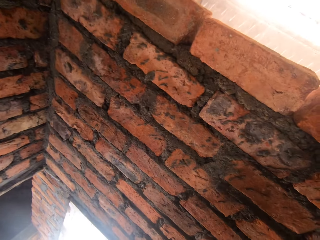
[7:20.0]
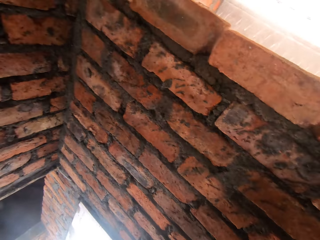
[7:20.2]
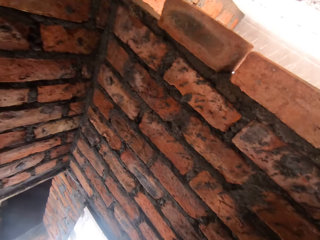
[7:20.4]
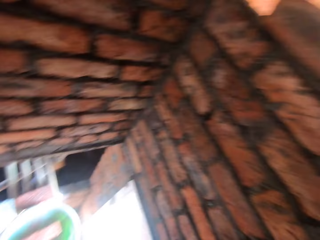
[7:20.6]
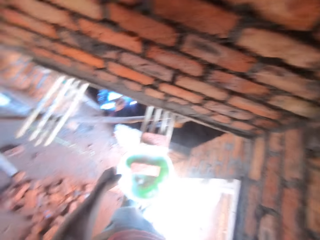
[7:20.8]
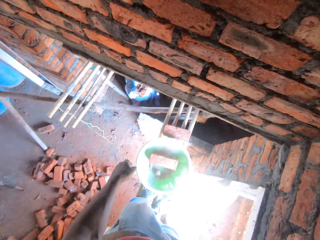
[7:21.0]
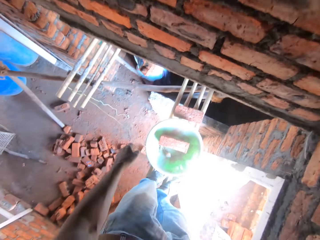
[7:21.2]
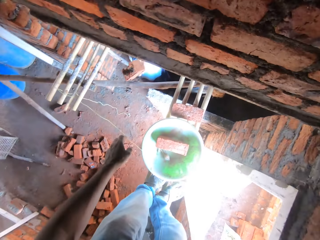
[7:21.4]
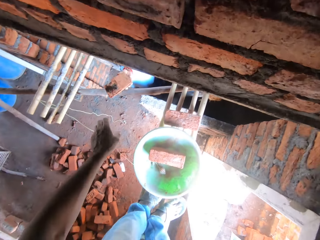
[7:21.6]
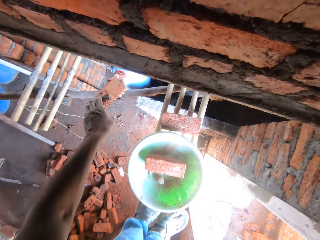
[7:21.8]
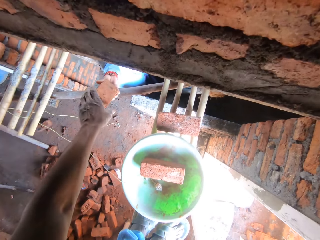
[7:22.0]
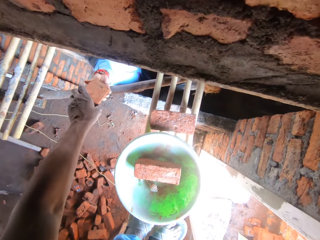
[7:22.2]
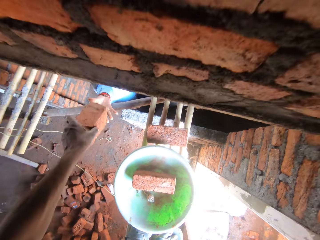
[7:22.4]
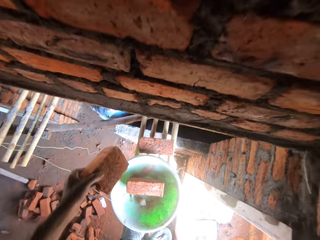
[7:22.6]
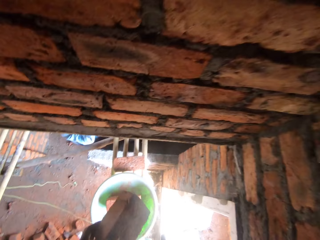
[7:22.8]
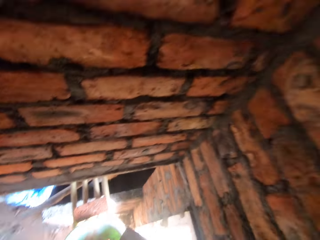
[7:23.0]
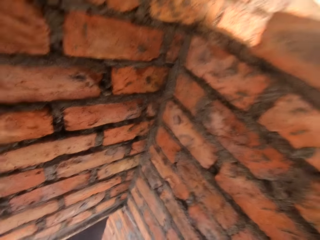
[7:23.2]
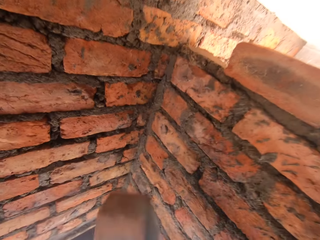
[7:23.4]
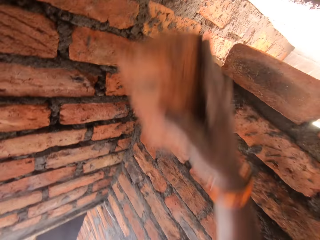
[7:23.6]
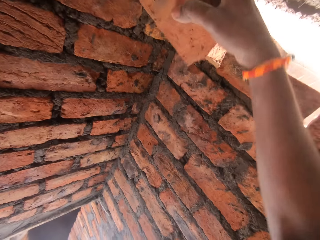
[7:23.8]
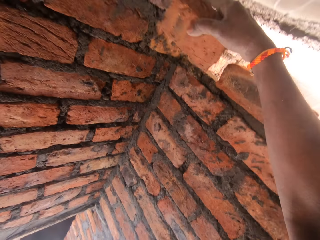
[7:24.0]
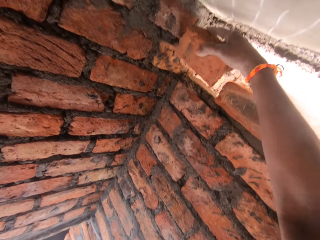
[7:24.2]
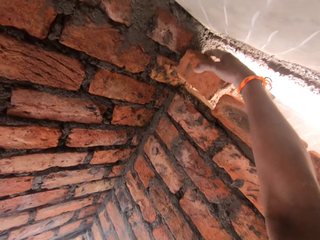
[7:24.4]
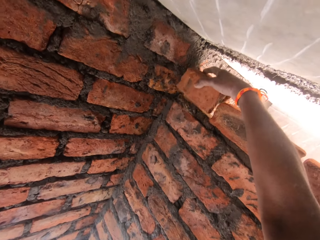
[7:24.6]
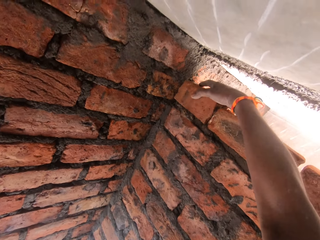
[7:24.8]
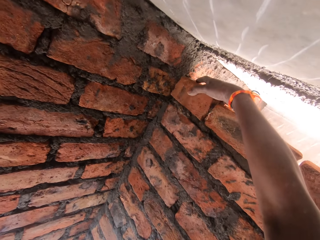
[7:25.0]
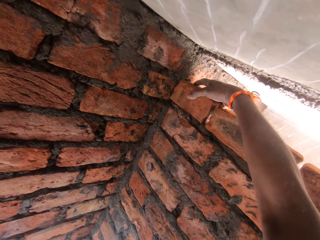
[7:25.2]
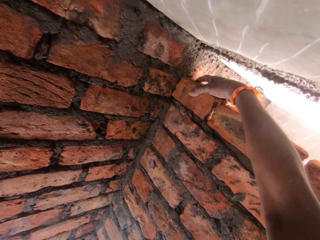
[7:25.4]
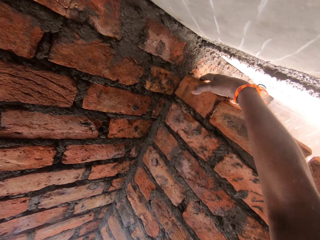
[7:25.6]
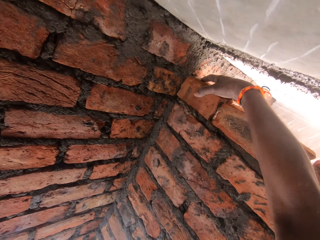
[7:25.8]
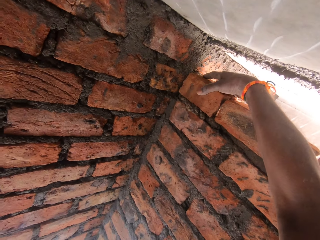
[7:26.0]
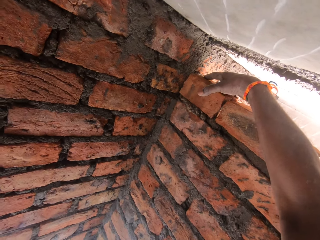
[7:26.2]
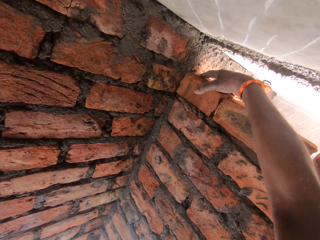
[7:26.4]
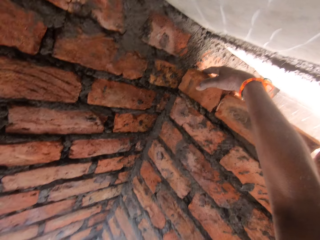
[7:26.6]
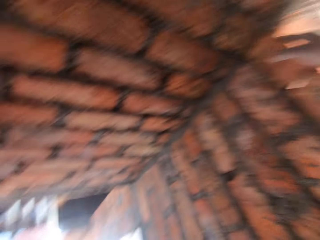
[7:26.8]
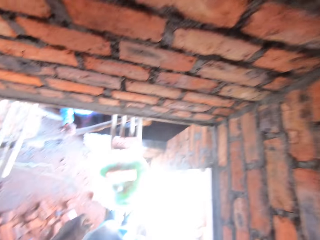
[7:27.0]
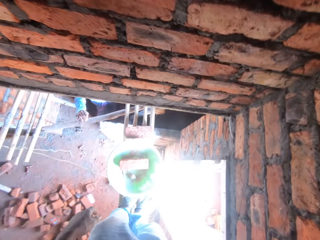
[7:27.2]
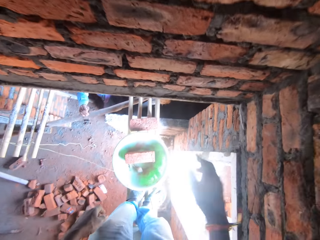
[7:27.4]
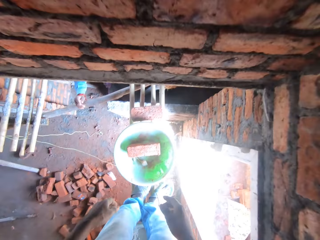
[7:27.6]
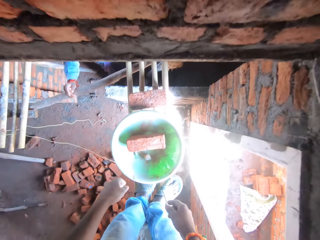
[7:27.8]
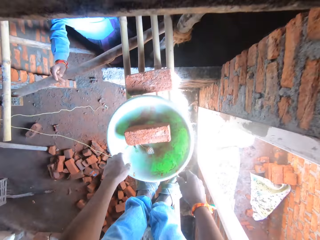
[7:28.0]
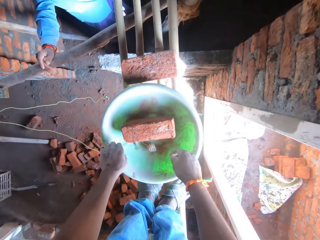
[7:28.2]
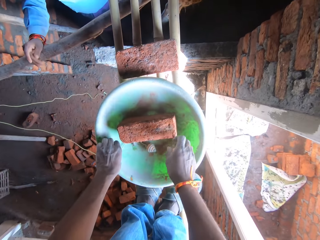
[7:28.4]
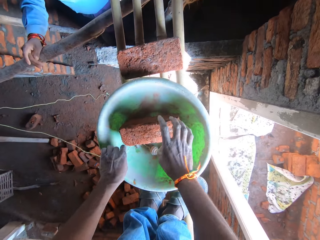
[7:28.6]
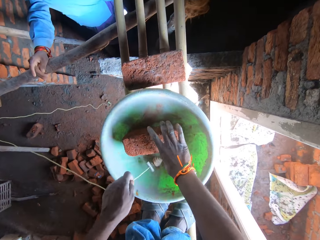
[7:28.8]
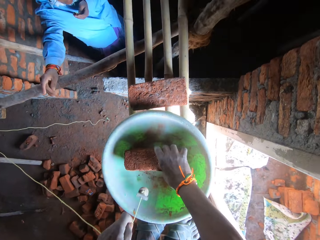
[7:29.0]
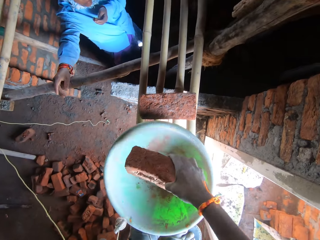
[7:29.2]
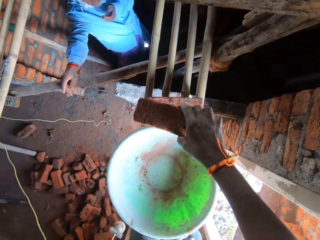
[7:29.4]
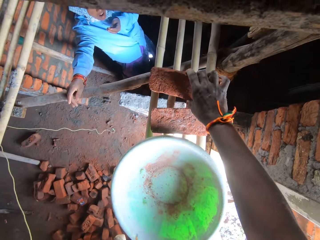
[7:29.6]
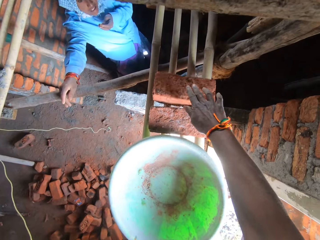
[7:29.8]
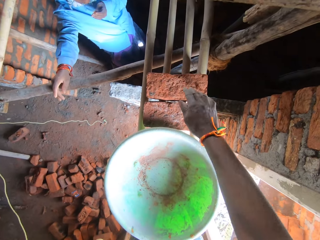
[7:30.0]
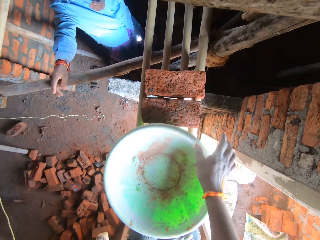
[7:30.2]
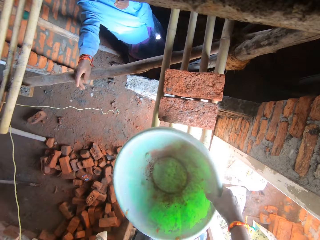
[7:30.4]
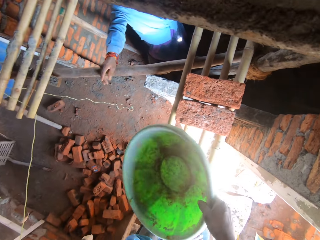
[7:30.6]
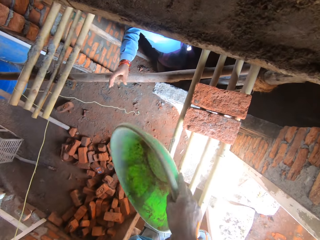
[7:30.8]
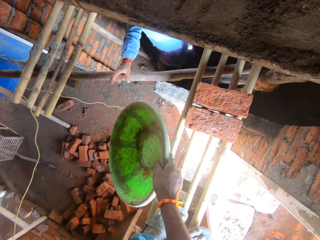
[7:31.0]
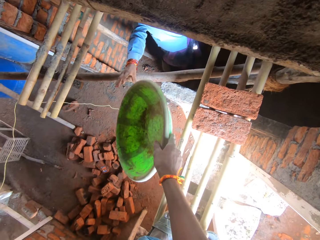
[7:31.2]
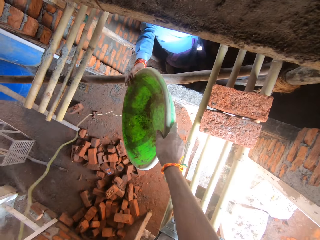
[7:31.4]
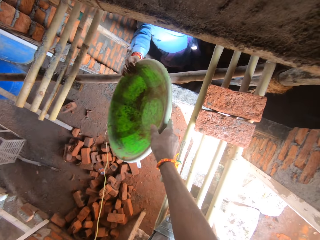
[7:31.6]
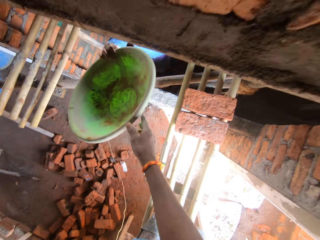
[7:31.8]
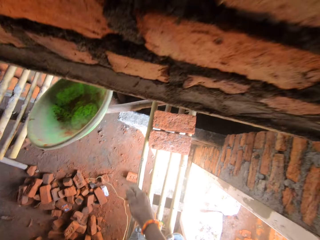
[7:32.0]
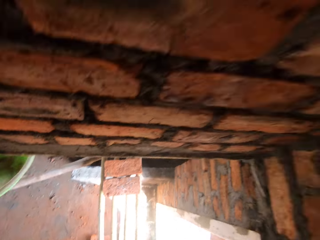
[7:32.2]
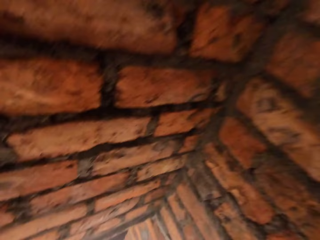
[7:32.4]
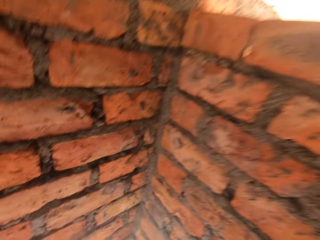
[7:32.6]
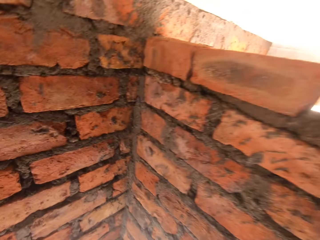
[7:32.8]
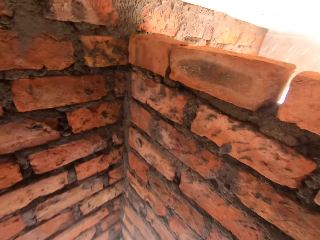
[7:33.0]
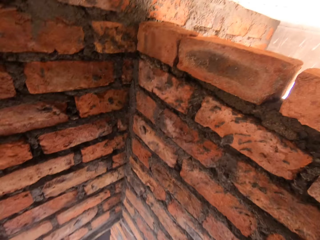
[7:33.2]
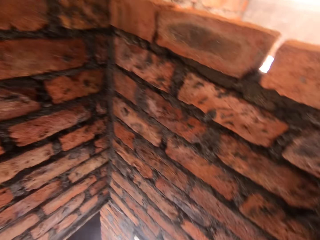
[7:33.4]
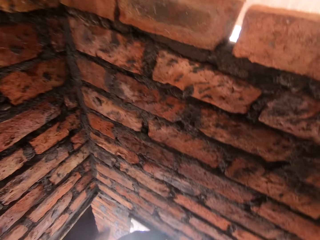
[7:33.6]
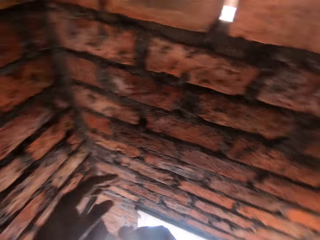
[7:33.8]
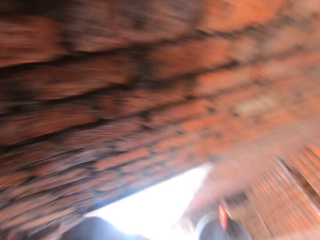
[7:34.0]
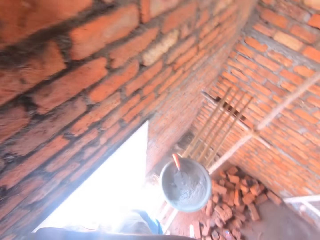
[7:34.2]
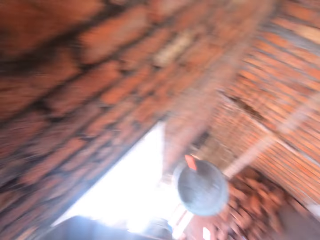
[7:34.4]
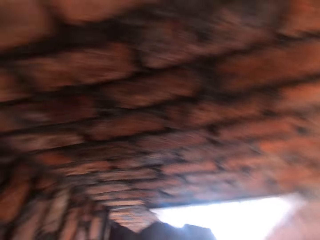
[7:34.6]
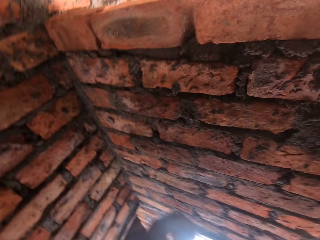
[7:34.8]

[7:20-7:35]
The camera wearer picks up a brick from a lady. They put the brick on the wall. They pick up a brick. They pick up a rope. They put the brick aside. They pick up a basin. They hand the basin to the lady. They look around.

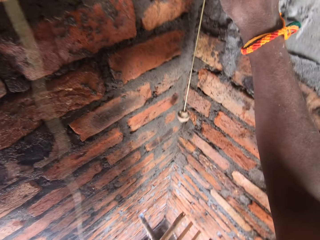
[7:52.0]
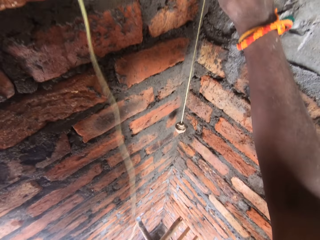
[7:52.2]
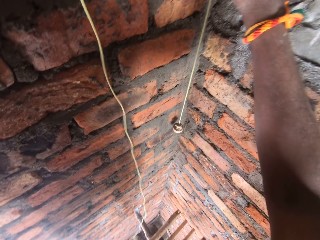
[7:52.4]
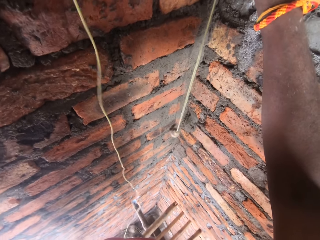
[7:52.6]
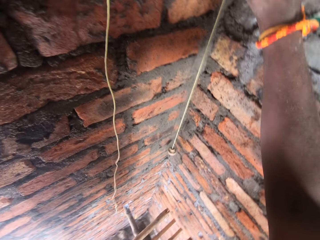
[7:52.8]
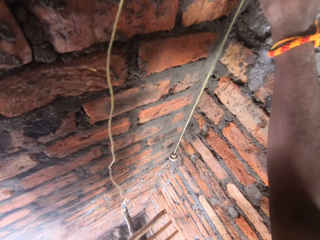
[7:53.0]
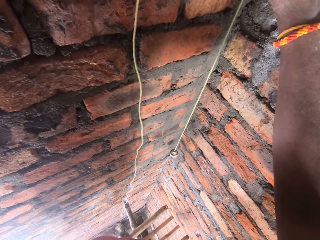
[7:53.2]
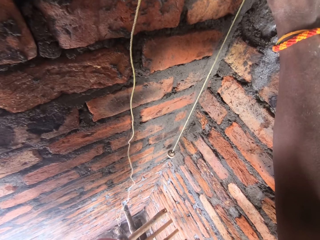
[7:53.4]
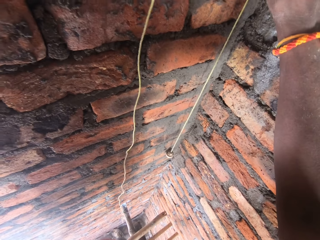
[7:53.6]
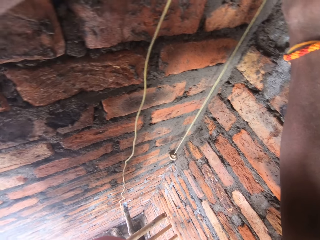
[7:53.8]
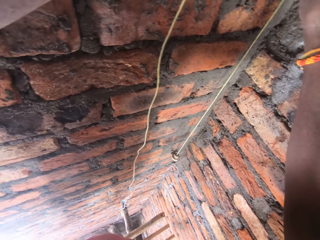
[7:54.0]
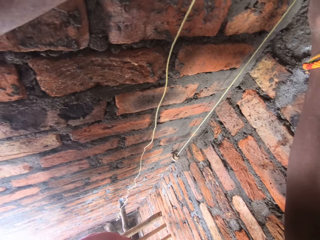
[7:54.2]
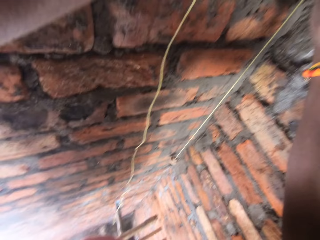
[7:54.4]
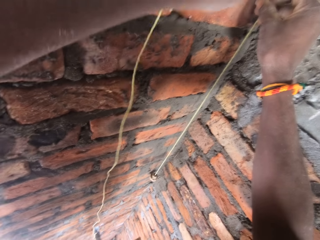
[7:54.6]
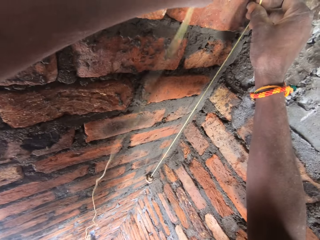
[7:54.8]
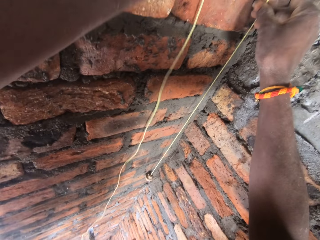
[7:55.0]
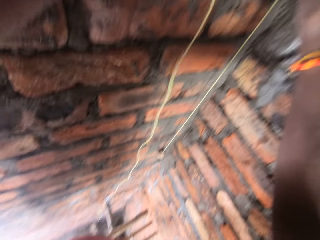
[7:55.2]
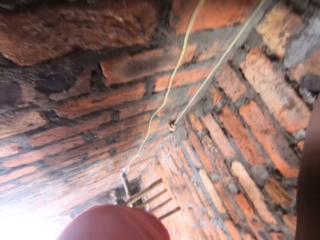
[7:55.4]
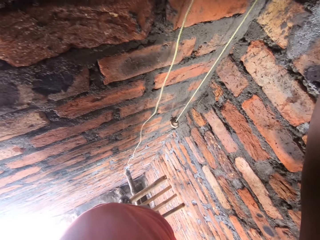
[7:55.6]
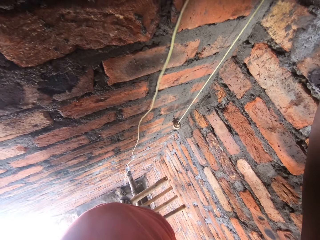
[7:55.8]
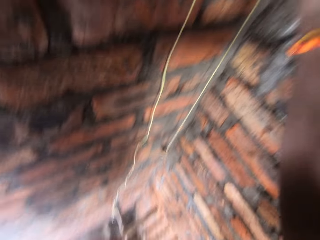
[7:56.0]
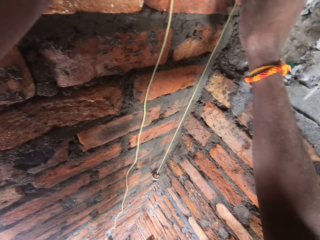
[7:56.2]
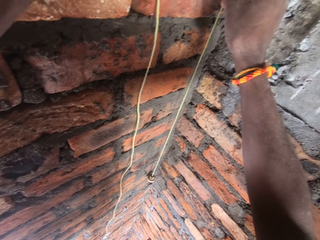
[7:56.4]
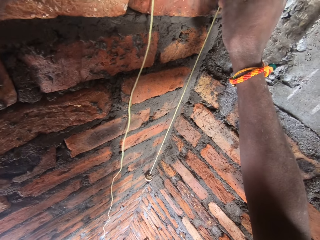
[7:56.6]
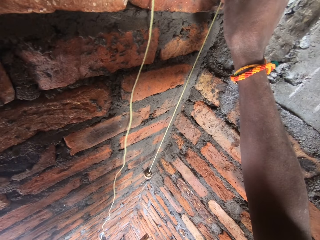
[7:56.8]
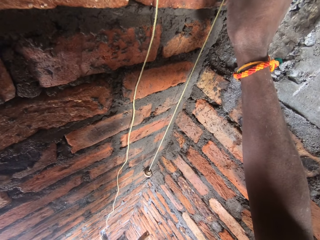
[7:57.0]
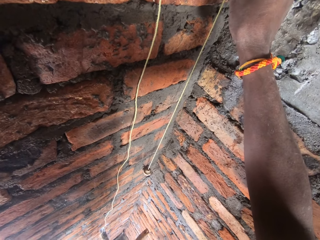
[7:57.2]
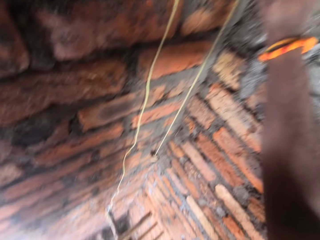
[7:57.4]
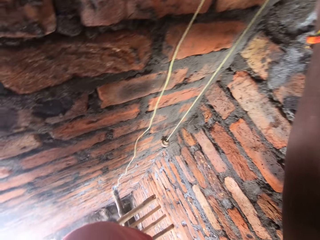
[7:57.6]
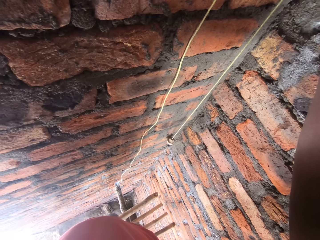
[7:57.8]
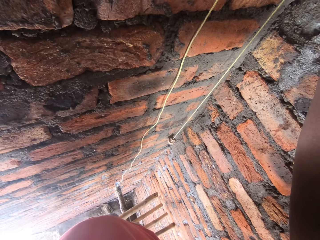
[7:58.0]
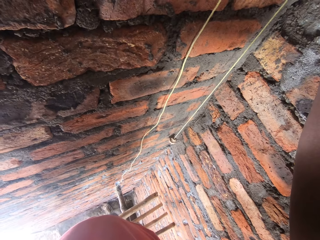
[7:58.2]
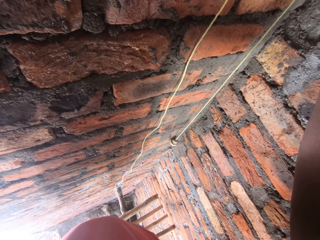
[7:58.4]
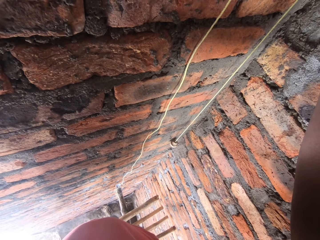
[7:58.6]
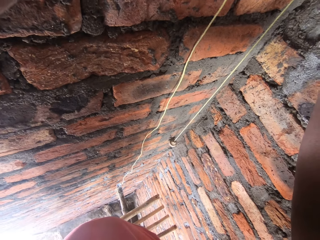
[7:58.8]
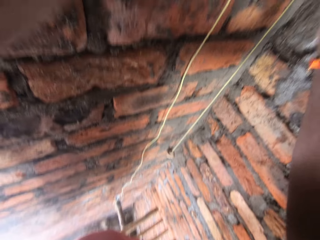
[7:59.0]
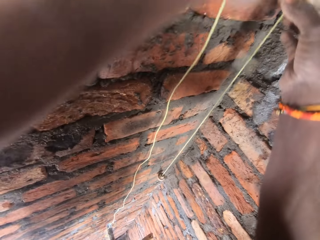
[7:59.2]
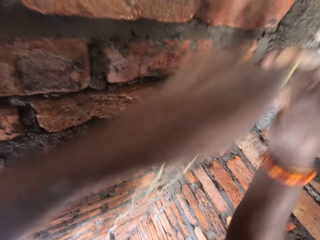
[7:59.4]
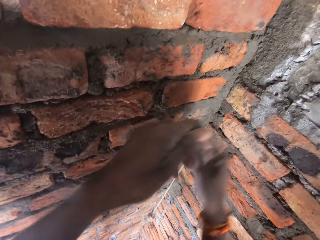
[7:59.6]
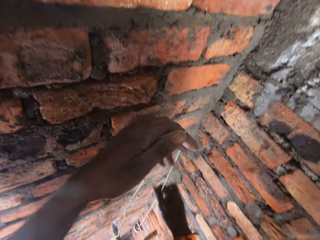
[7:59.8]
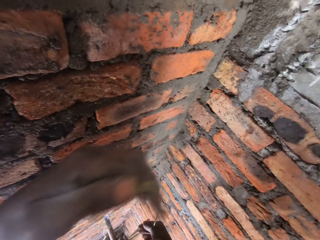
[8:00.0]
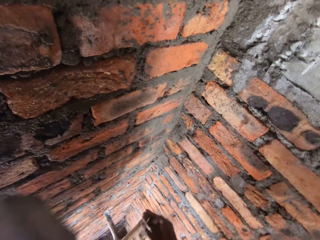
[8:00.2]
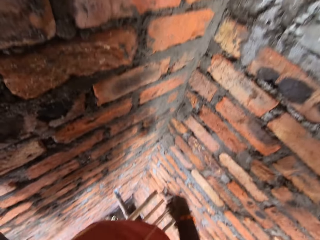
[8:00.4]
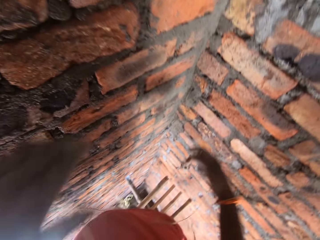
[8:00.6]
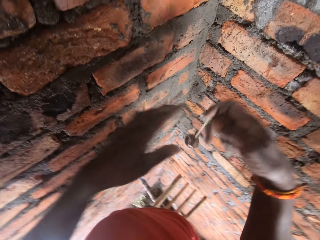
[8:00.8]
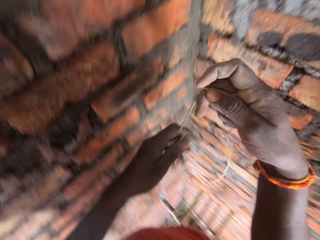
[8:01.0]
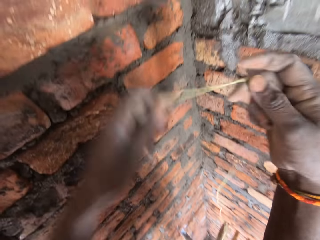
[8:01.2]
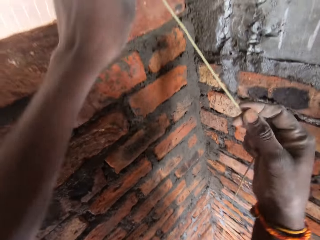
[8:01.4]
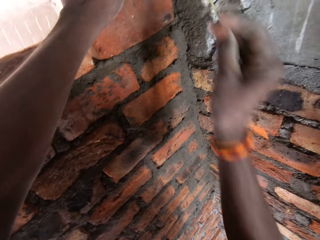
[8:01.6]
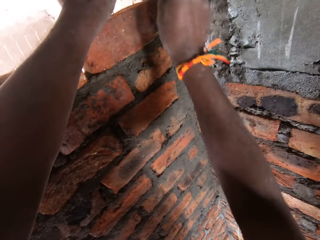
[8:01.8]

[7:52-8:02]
The camera wearer measures the bricks with a rope. They move the rope.
